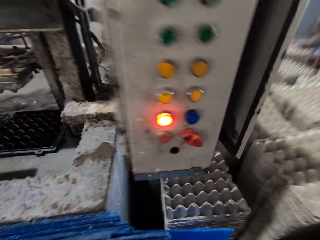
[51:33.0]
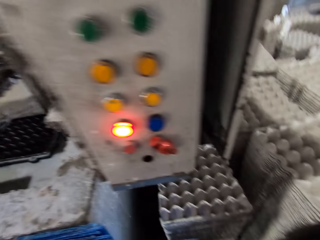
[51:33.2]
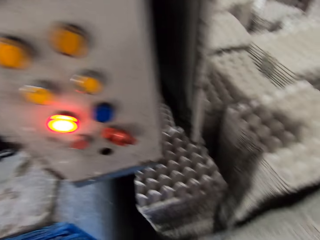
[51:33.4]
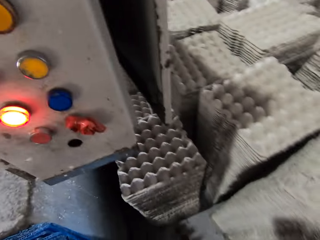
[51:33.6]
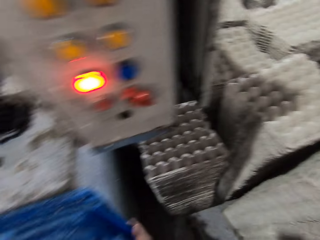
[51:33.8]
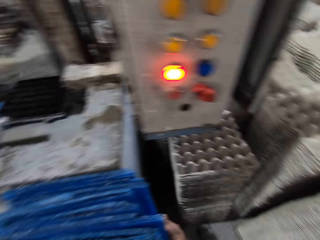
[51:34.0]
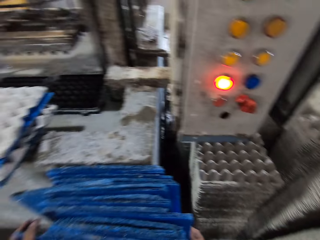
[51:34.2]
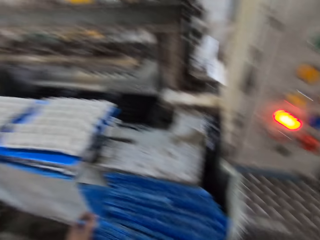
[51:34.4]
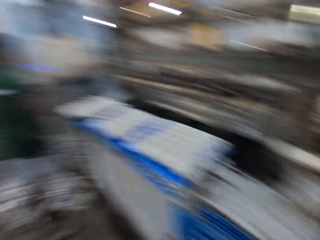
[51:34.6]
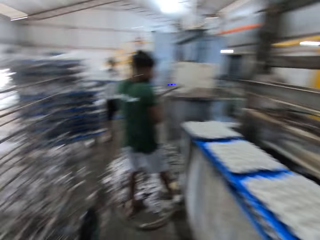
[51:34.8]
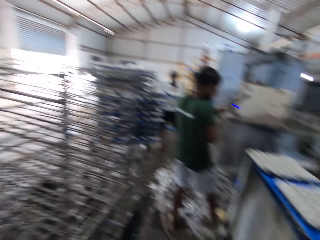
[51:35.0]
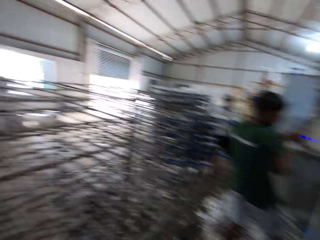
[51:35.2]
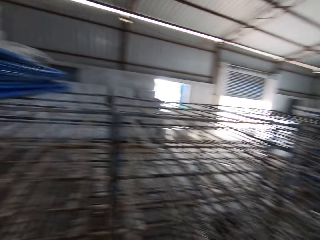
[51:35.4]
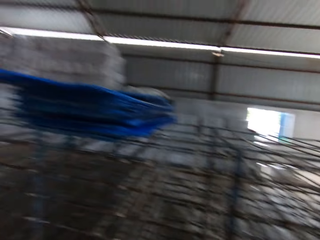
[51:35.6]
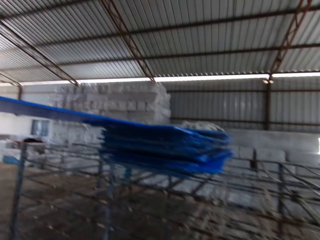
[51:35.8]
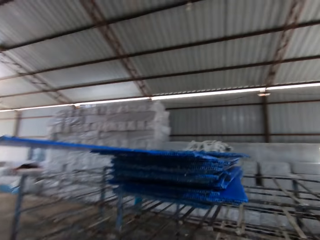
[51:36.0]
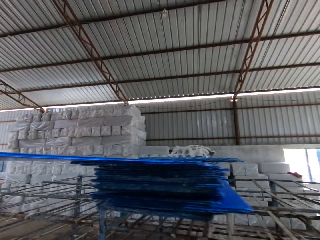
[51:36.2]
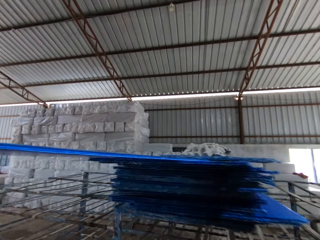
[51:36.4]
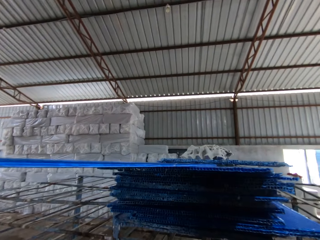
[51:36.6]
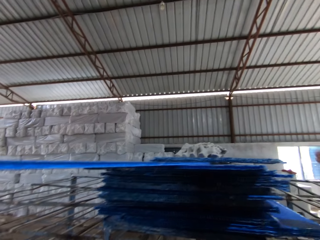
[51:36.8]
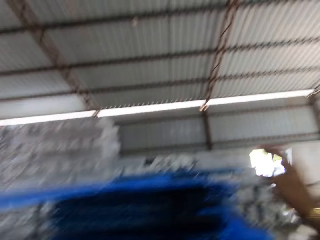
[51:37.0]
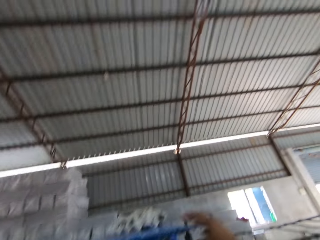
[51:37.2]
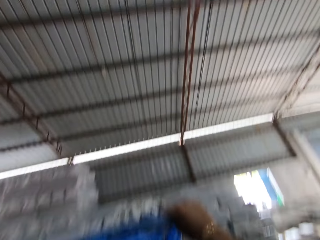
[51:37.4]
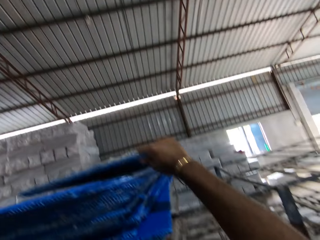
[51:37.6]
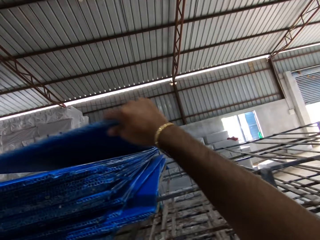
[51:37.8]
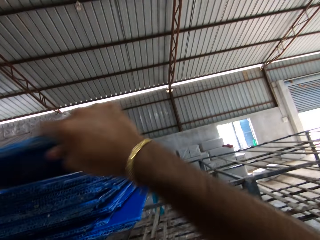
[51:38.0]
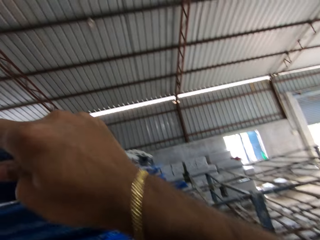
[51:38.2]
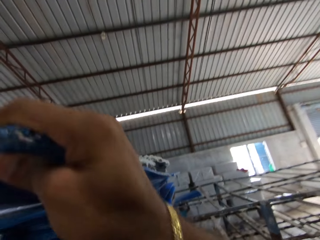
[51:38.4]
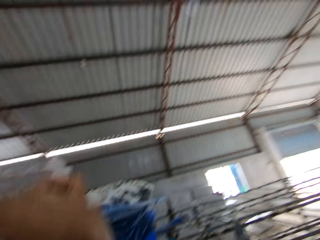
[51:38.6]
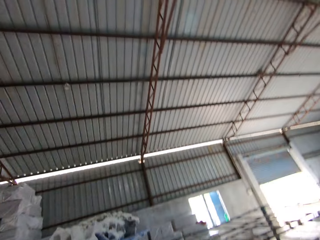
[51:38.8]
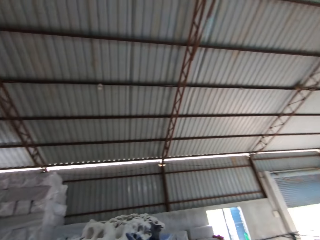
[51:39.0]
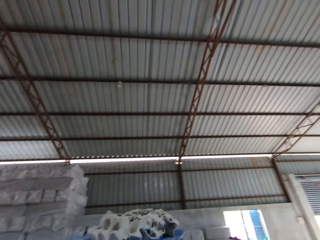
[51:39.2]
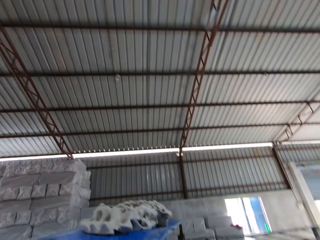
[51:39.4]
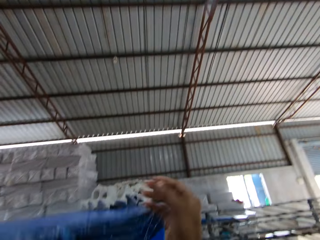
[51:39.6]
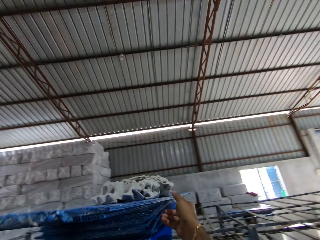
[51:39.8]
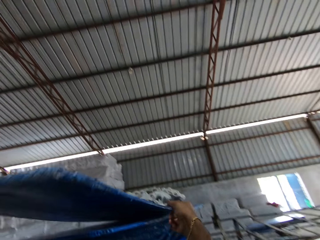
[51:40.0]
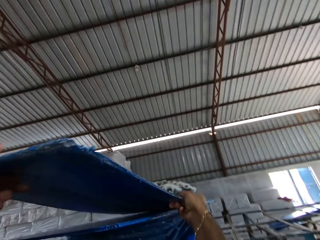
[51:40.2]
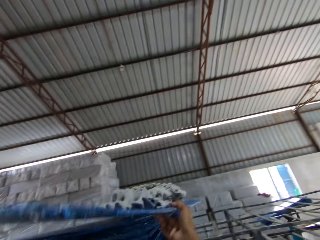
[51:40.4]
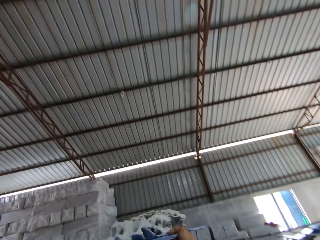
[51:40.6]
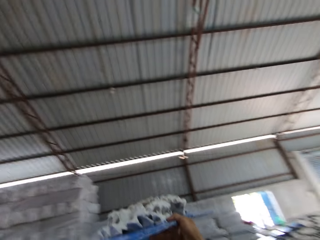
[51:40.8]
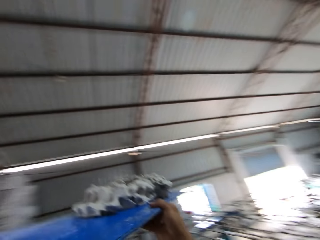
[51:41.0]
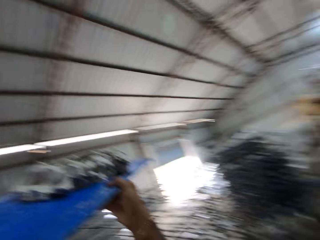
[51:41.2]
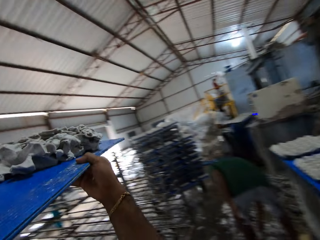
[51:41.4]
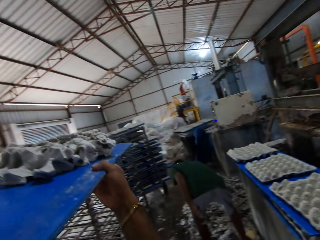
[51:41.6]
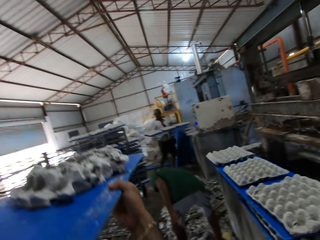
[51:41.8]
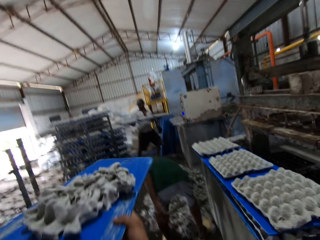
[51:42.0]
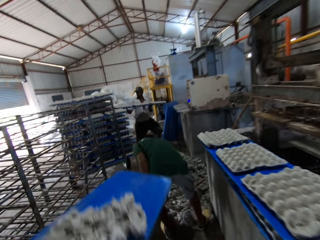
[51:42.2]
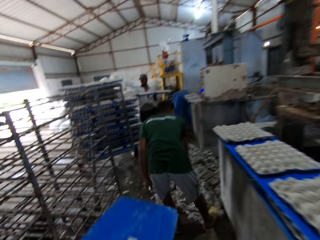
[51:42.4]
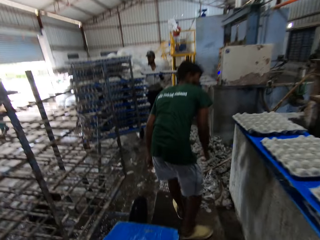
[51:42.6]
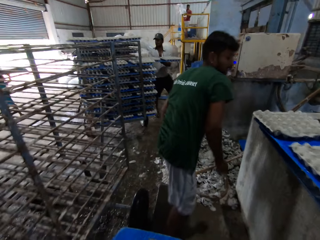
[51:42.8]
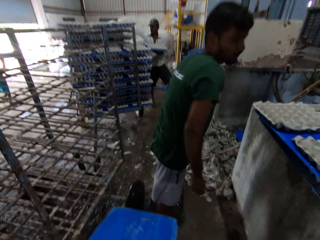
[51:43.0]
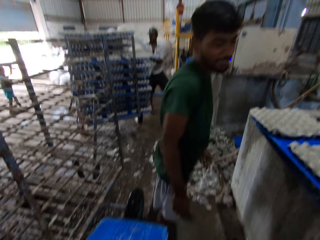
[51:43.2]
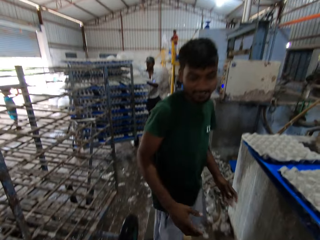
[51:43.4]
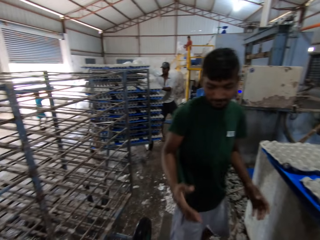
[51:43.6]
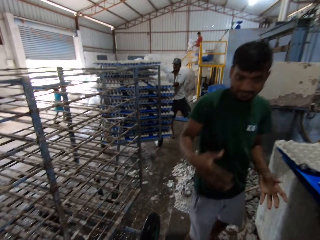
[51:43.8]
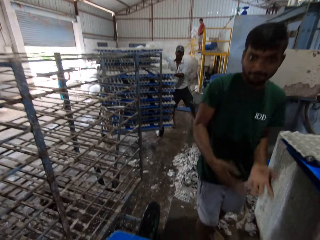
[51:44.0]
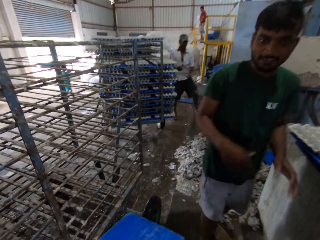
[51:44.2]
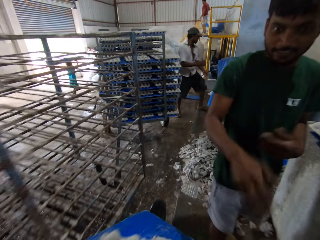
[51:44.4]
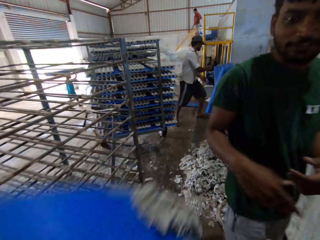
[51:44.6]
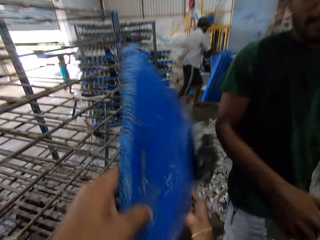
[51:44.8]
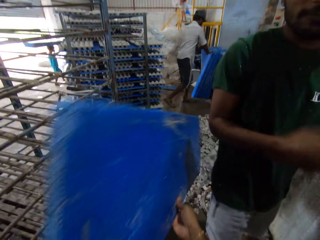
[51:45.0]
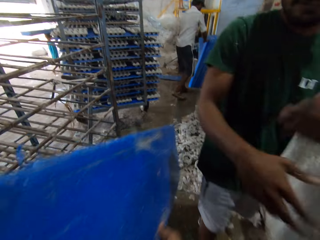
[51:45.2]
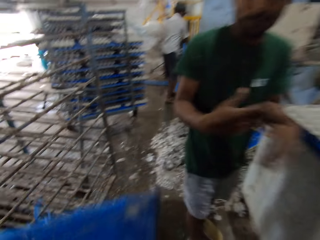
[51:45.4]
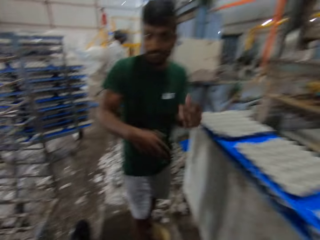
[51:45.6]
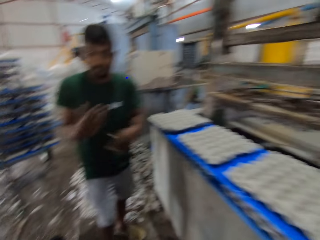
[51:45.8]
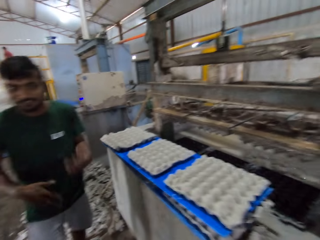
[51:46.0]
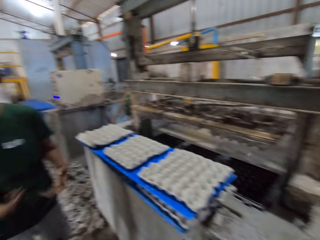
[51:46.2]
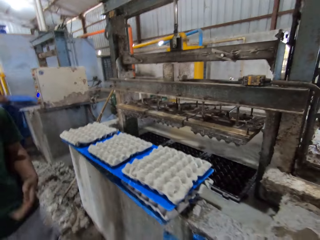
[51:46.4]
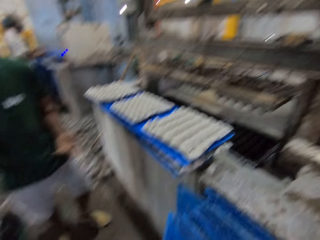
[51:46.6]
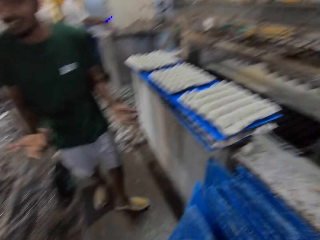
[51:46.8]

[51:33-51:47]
The camera wearer looks around. He turns around. He pulls out a plastic board from the trolley with his right hand. He lifts the plastic boards off the trolley with both hands. A man holds a plastic board with three crates in both hands. Another man arranges some paper crates on the ground. The first man puts the plastic board on a trolley next to him. The camera wearer walks across the factory with the plastic boards in both hands. The other man speaks to the camera wearer. The other man gesticulates with both hands. The camera wearer talks to a person. He throws a piece of damaged paper crate in the plastic board in his hands onto a heap of damaged paper crates on the floor of the factory.

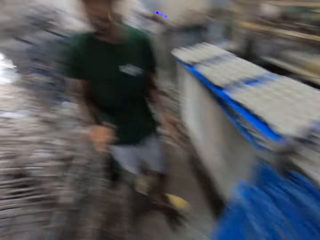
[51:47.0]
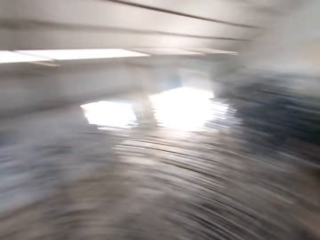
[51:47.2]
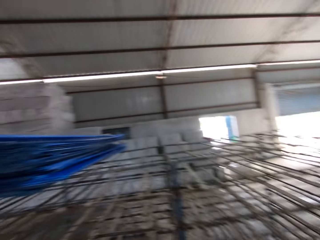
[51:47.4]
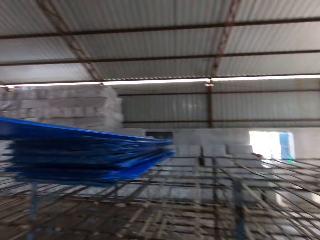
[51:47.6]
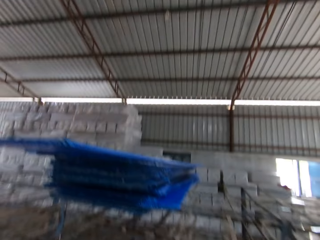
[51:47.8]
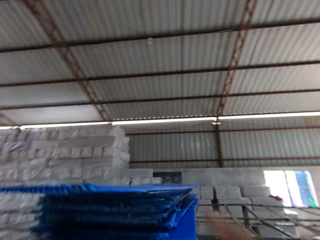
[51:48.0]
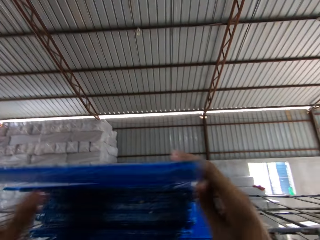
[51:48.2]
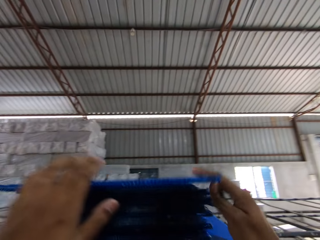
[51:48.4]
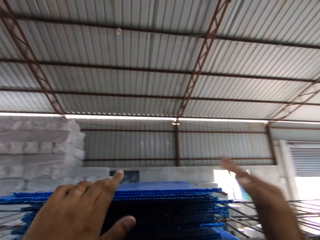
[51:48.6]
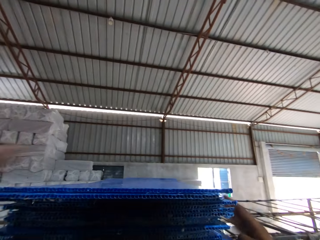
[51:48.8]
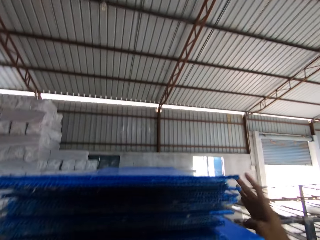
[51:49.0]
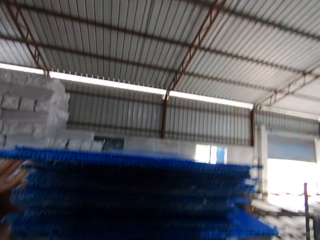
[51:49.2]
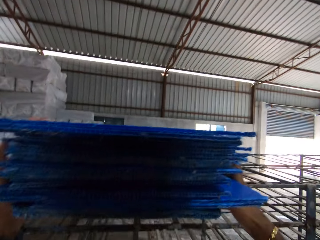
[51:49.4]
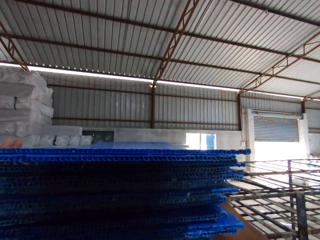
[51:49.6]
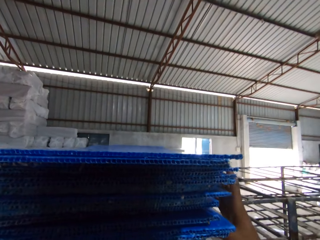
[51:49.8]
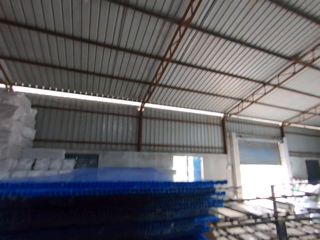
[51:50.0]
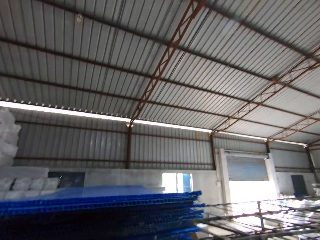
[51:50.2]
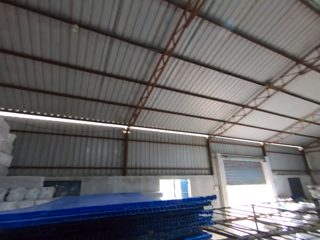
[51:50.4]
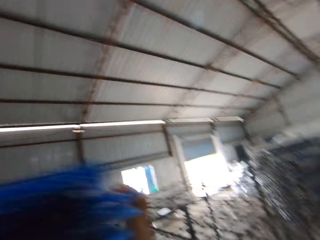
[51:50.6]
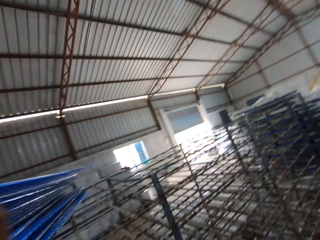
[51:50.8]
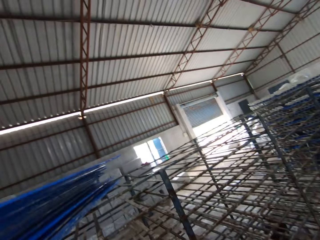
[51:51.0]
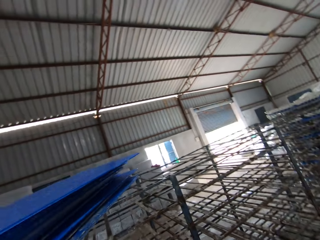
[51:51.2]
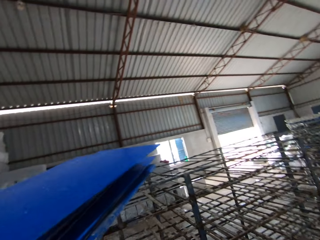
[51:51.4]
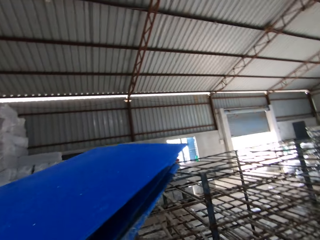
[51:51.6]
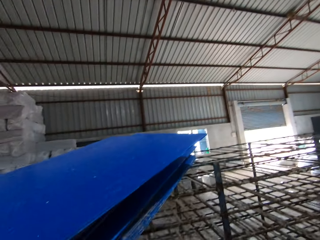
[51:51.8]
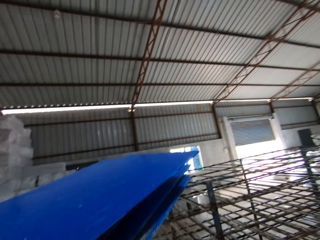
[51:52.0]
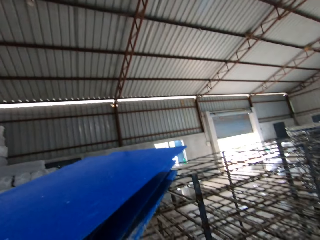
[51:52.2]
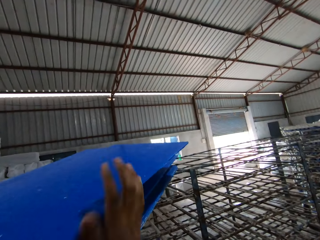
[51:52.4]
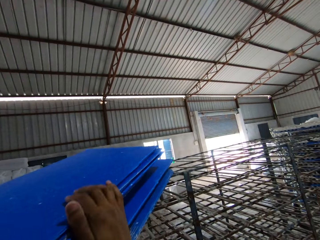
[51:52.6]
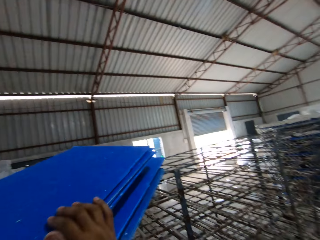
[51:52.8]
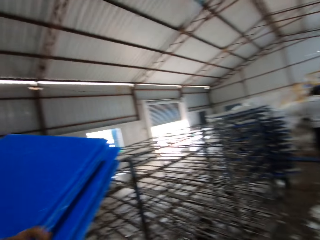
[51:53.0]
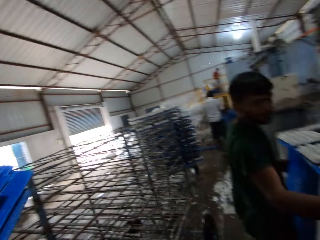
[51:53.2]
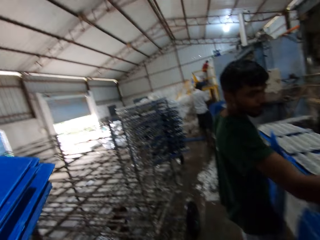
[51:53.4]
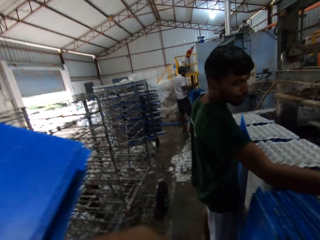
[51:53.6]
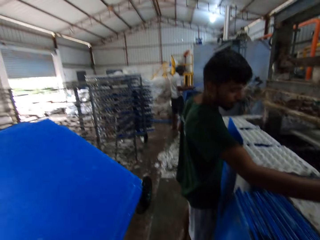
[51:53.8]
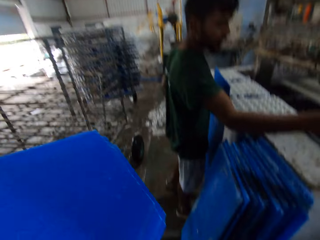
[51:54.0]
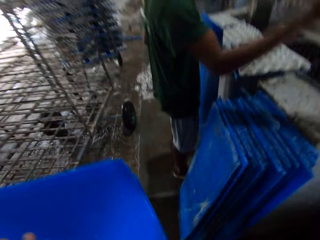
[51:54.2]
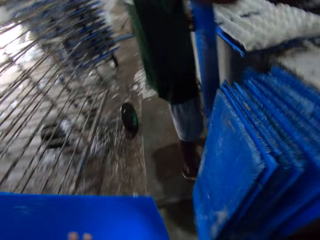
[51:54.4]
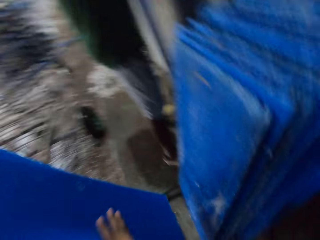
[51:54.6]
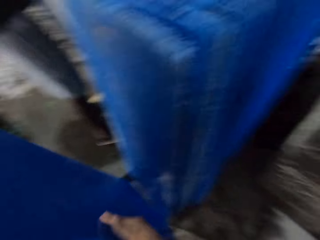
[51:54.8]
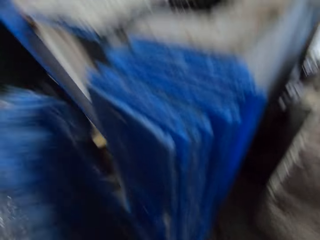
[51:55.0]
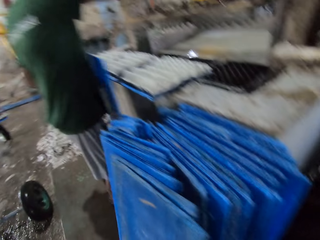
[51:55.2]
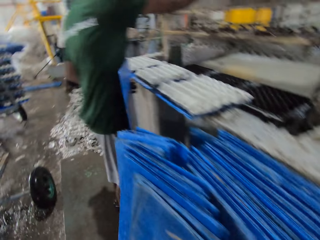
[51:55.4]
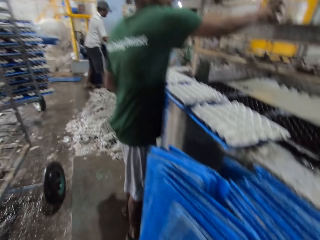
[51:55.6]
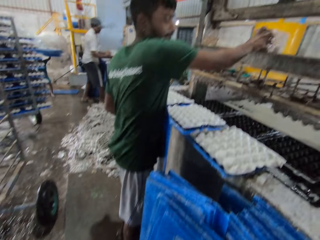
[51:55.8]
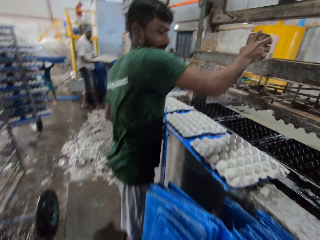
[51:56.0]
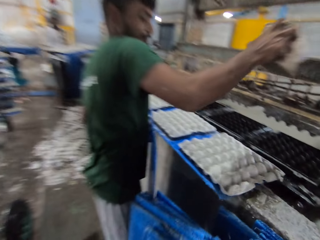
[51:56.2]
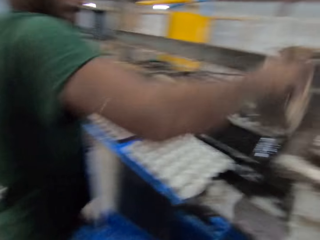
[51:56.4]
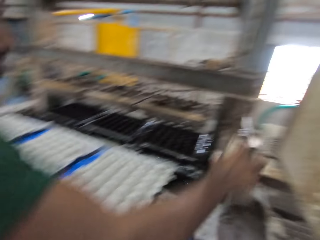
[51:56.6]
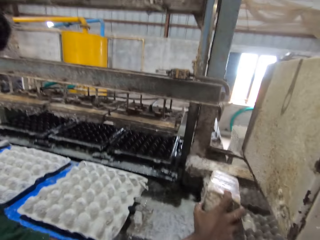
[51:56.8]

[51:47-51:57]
The camera wearer places the plastic board in both hands on the floor of the factory. He picks up a board with his right hand. He arranges some plastic boards on the trolley with both hands. He drags the board with his hands. He takes the plastic boards off the trolley with both hands. He places the plastic boards in both hands on the floor of the factory vertically against another board. A man picks a box from the top of a shelf with his right hand. The camera wearer talks to the man.
